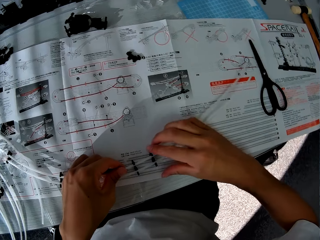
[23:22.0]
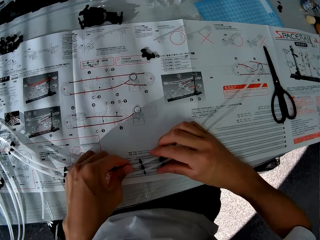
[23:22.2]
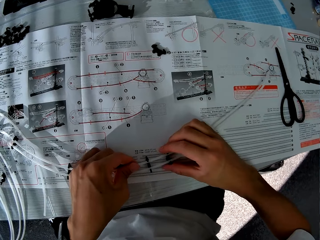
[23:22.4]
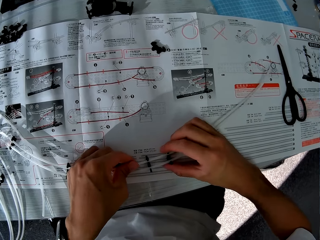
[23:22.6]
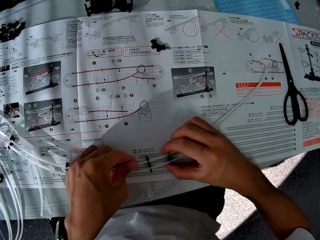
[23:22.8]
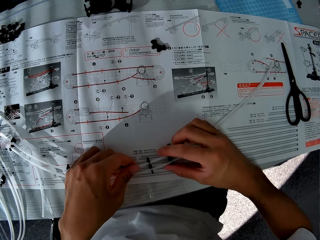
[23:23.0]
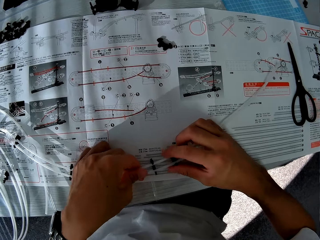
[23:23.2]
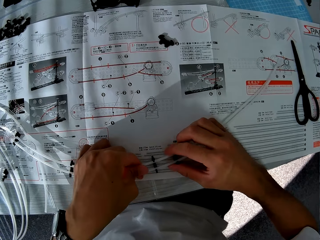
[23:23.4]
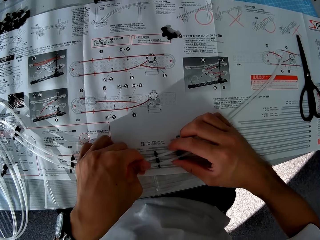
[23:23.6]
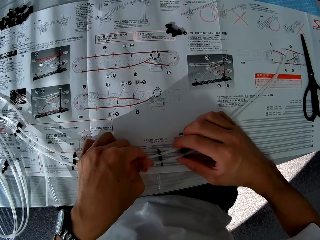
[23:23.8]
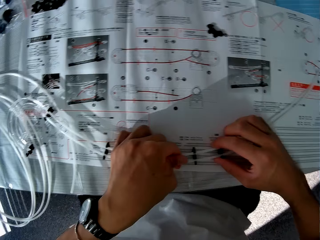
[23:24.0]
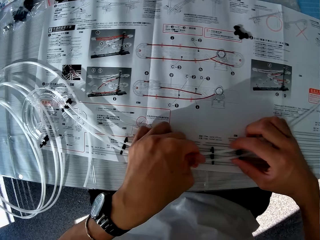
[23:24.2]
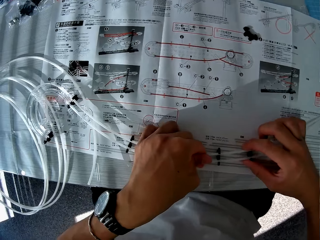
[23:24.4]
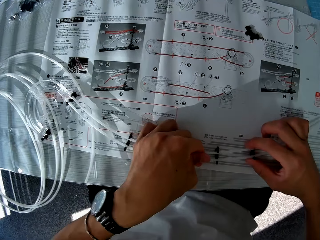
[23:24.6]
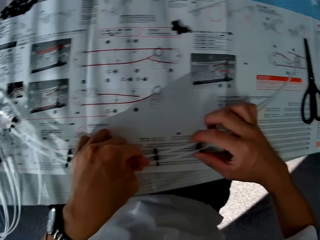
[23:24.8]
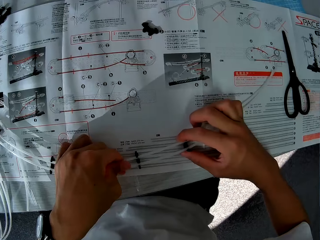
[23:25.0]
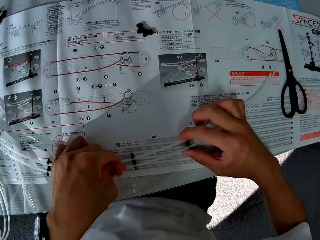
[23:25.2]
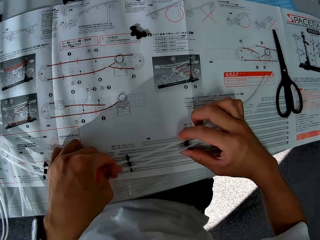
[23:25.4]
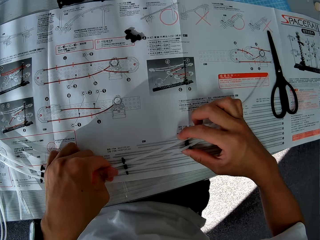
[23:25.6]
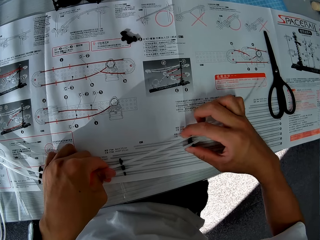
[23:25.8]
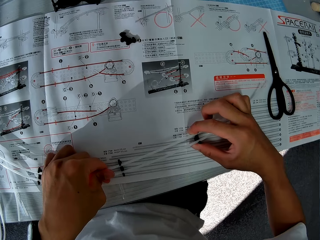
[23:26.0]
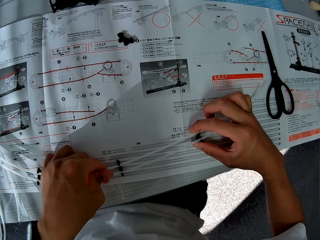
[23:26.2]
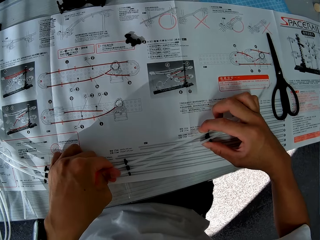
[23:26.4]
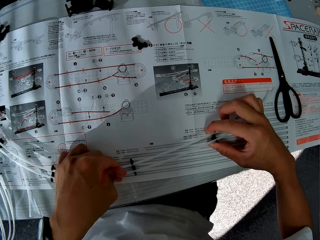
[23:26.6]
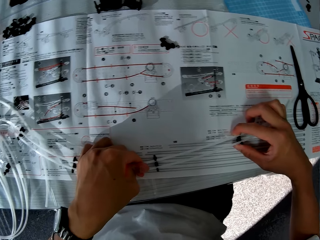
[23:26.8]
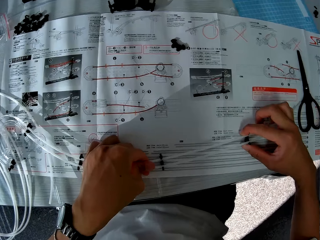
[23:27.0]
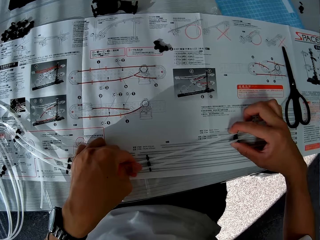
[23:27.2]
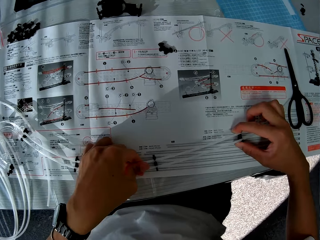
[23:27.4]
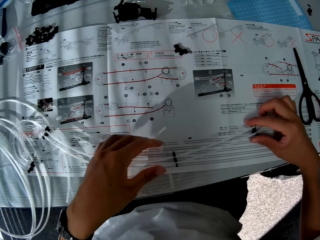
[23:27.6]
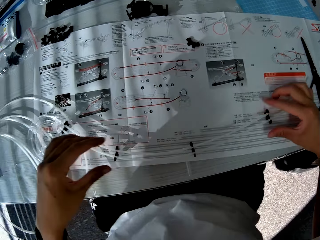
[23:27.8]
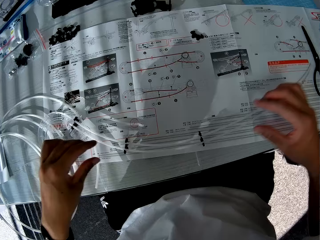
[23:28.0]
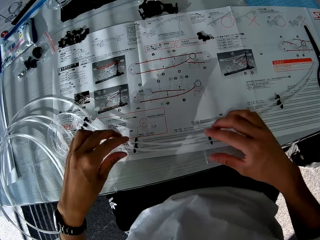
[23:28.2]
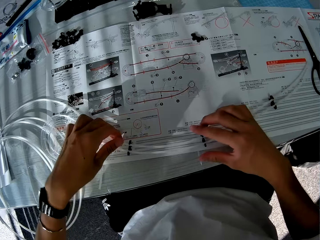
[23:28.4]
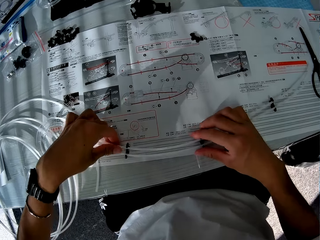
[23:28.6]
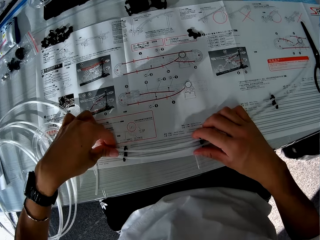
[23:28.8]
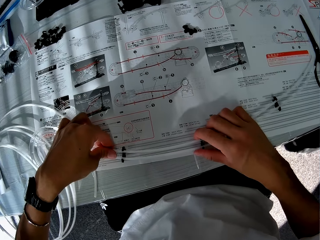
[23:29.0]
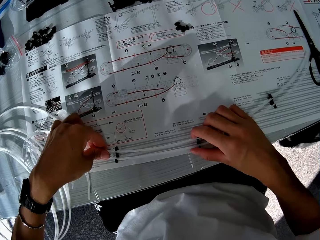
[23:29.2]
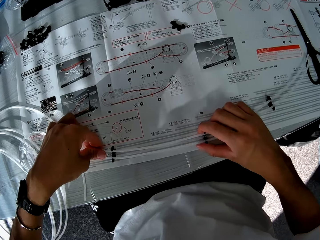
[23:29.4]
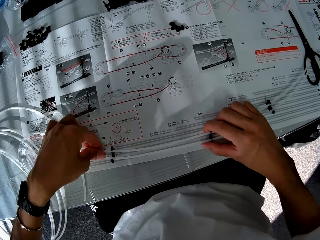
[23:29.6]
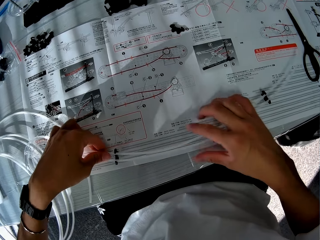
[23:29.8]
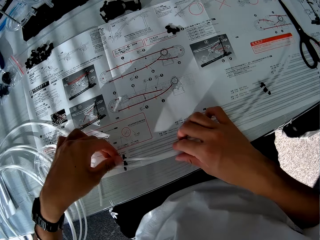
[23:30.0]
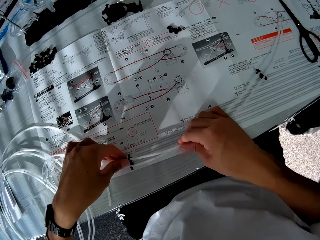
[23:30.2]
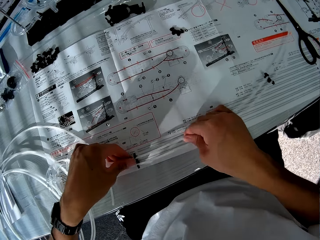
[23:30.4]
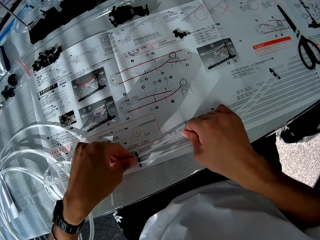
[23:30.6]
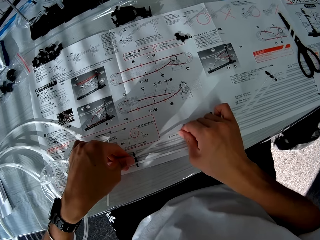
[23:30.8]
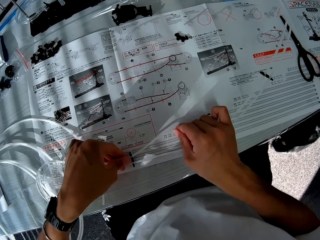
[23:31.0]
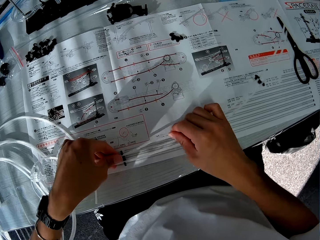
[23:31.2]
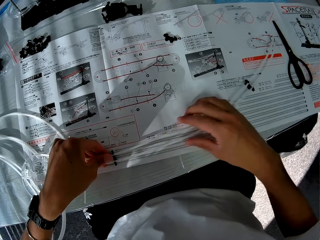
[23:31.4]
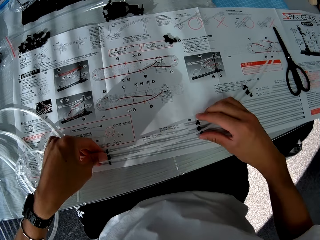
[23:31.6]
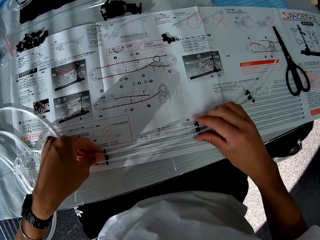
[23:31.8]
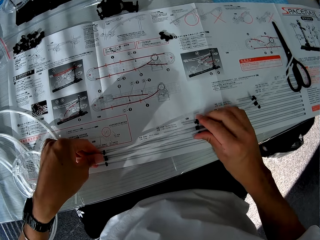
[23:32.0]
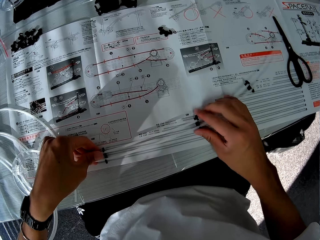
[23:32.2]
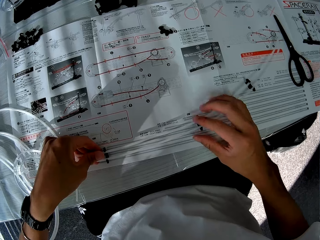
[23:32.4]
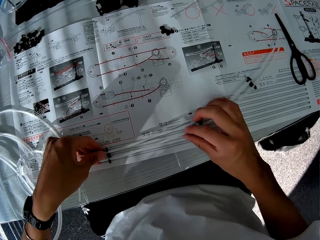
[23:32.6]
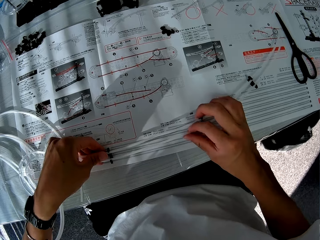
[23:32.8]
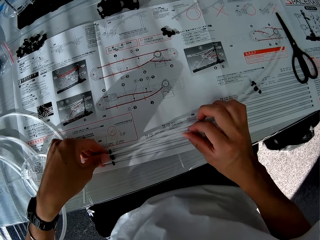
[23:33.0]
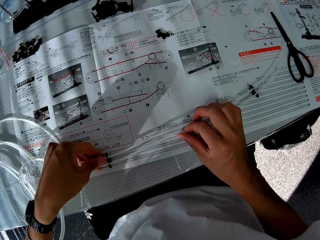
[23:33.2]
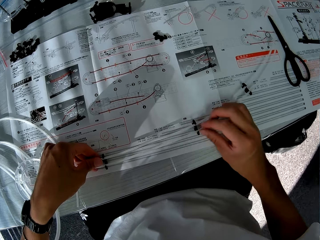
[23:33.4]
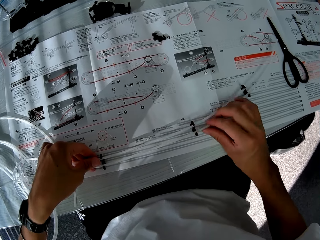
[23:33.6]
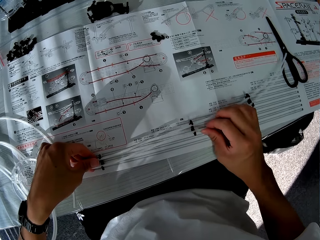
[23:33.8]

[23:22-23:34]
The camera wearer moves the rail holders forward on the rail. They move the rail stand. They straighten the rail.

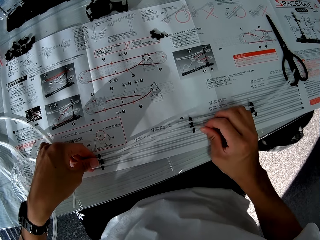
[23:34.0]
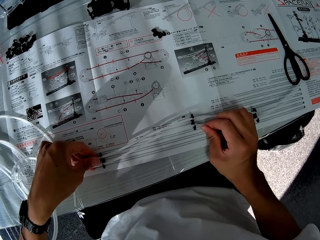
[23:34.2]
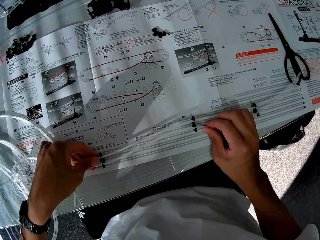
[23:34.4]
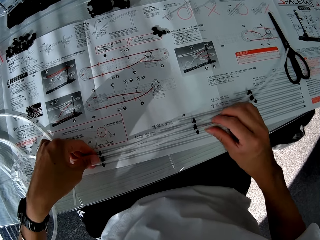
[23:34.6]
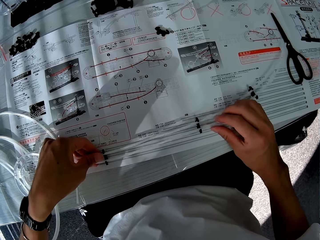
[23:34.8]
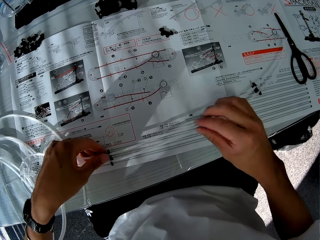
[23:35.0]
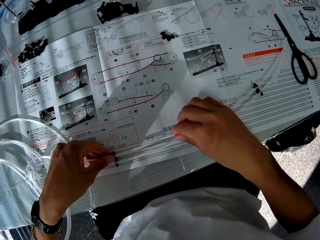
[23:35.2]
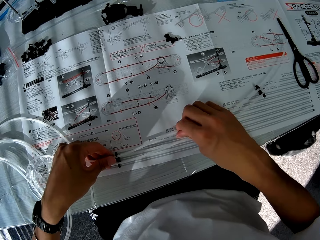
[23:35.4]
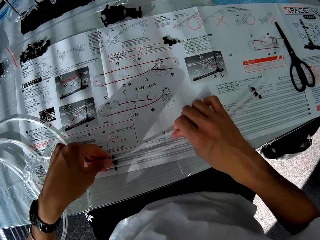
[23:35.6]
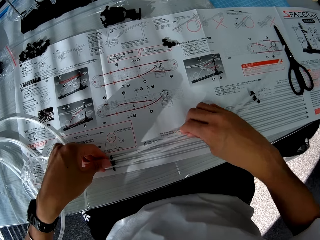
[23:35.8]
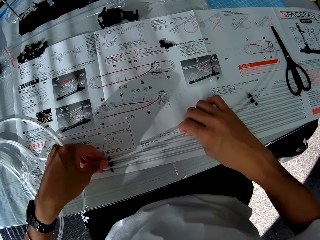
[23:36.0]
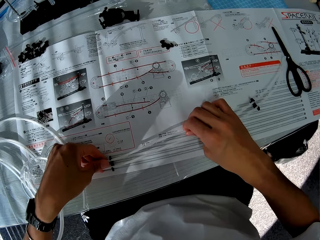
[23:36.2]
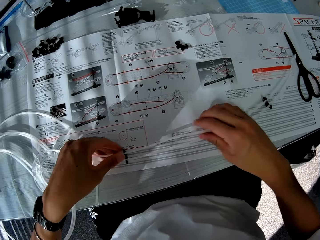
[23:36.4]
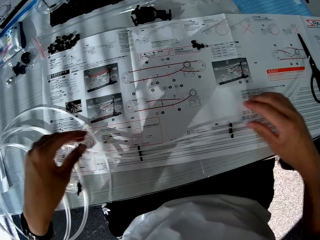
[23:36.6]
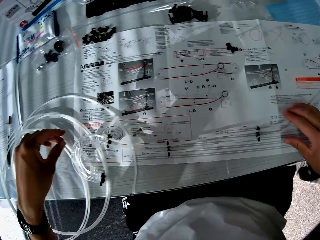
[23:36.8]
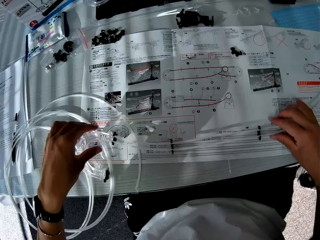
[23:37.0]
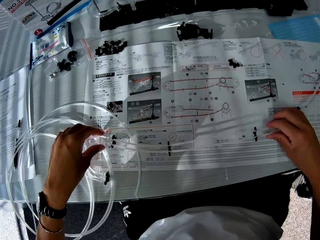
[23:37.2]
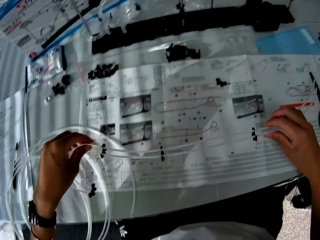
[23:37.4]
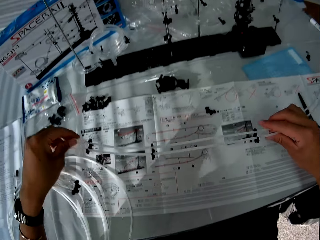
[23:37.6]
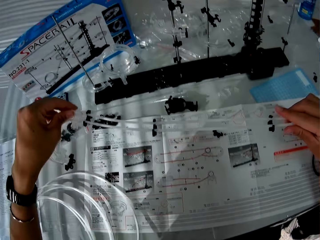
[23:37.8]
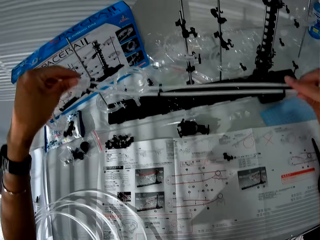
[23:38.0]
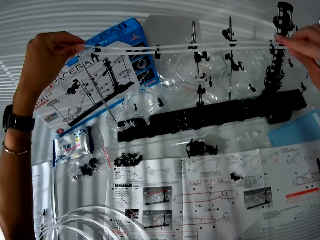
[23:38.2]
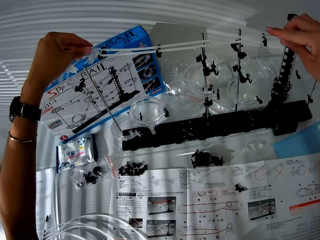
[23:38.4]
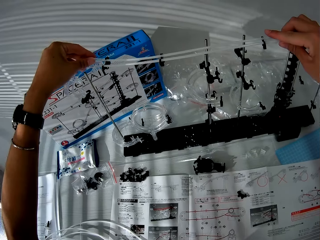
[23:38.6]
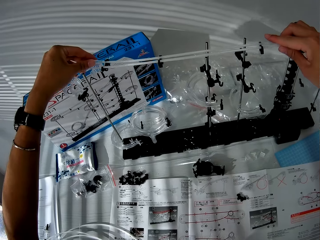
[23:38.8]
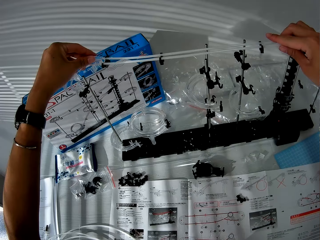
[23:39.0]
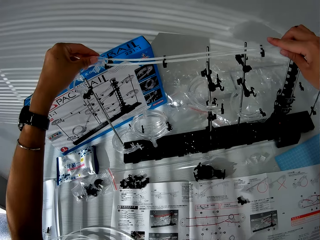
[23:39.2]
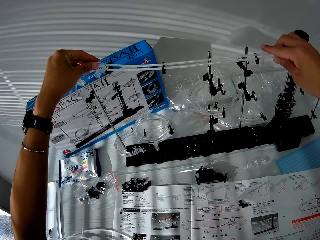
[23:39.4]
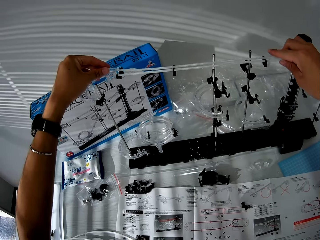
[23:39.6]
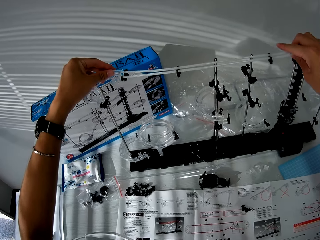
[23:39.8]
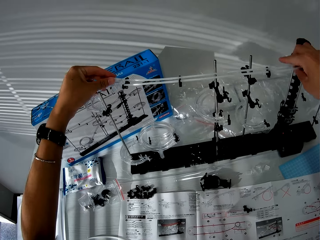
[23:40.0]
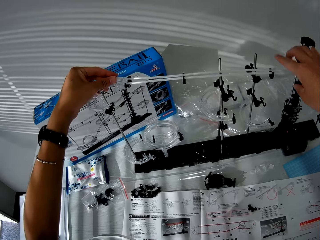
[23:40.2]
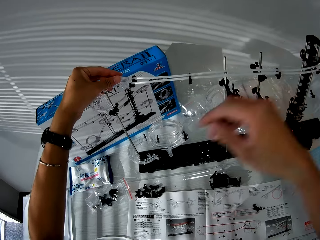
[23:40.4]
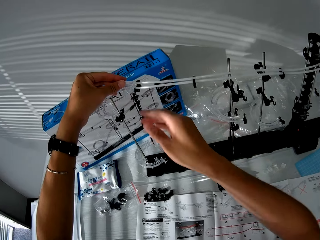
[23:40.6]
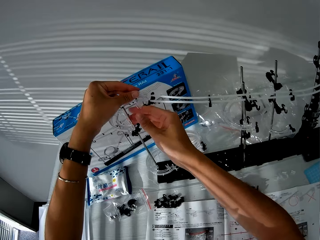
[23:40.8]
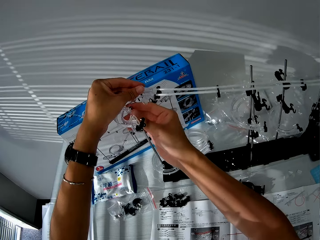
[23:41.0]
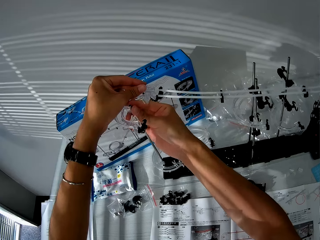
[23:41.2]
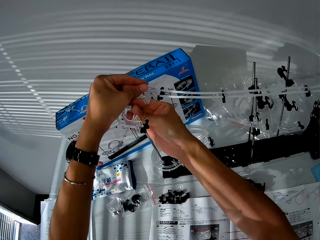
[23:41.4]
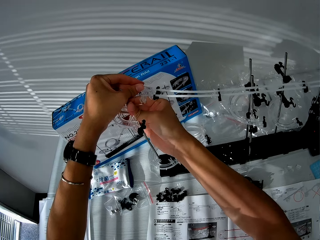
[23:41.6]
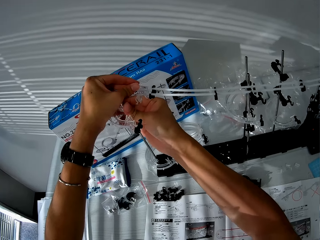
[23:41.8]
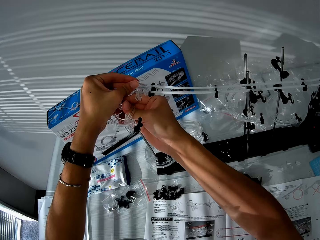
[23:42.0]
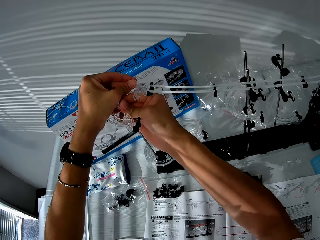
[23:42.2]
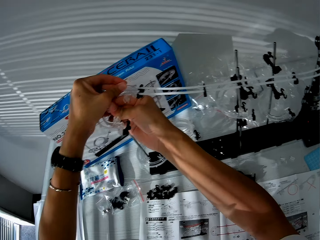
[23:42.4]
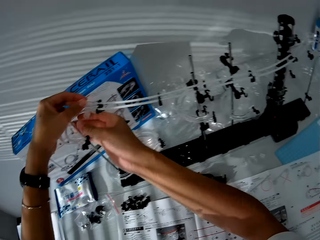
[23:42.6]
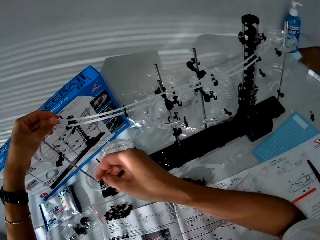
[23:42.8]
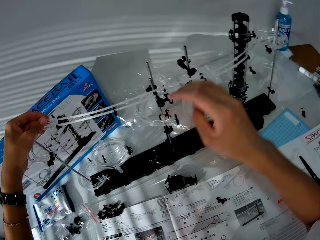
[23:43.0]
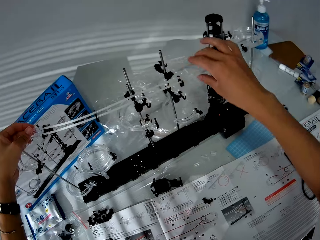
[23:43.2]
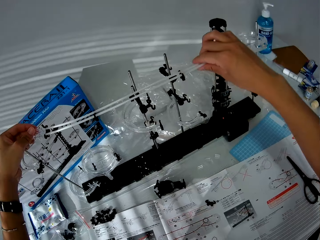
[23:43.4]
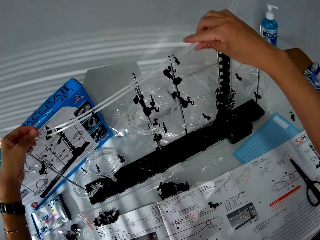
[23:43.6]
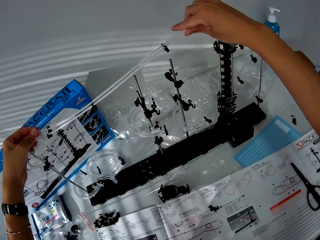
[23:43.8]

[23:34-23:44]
The camera wearer straightens the rails with both hands. They pick the rail from the table. They fix the rail on the rail stand.
